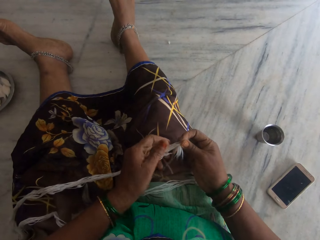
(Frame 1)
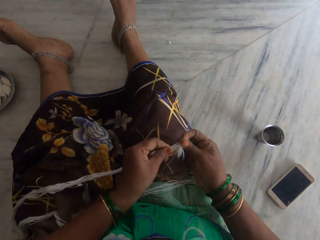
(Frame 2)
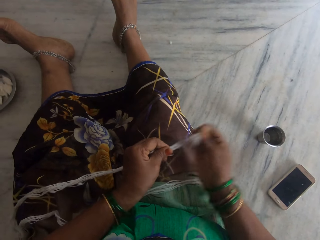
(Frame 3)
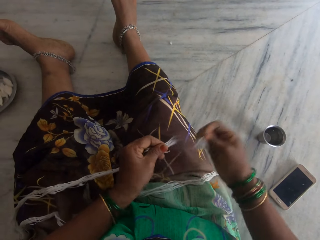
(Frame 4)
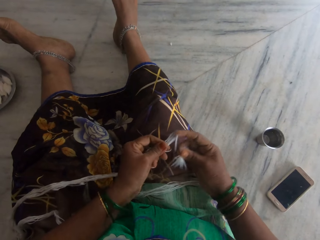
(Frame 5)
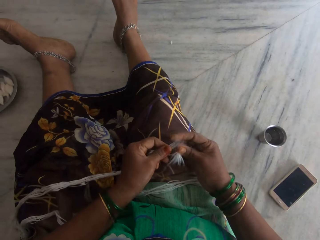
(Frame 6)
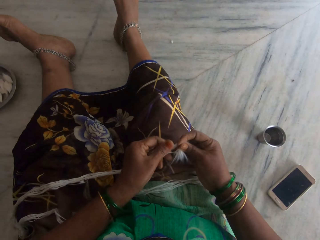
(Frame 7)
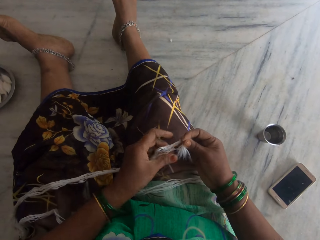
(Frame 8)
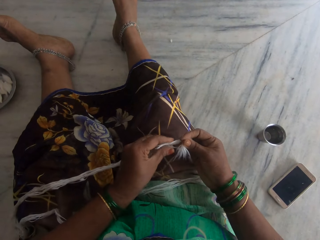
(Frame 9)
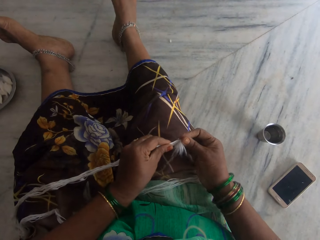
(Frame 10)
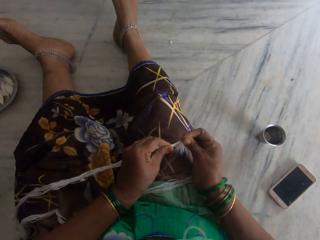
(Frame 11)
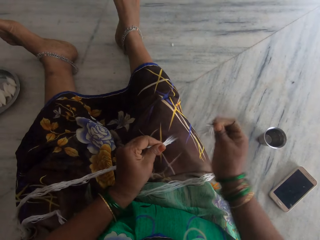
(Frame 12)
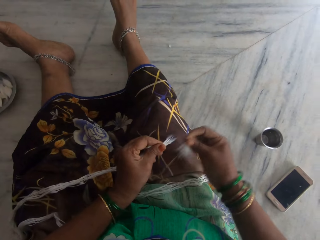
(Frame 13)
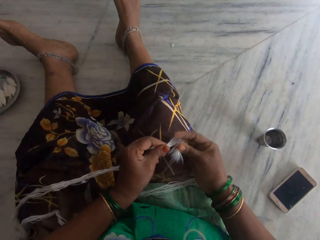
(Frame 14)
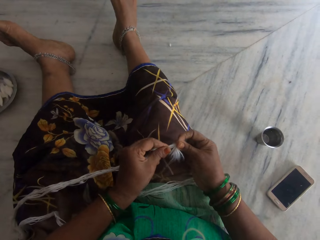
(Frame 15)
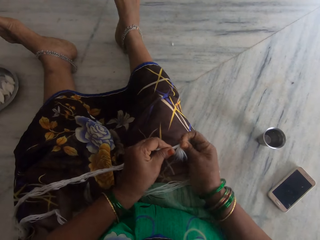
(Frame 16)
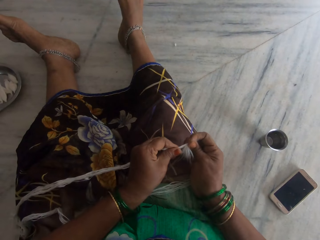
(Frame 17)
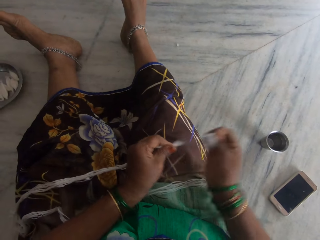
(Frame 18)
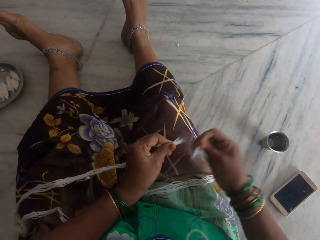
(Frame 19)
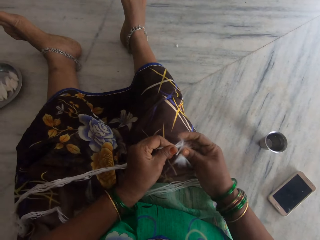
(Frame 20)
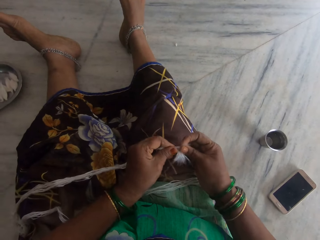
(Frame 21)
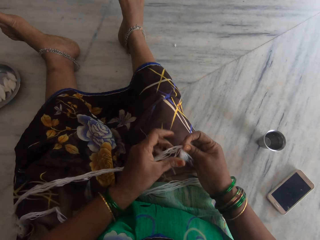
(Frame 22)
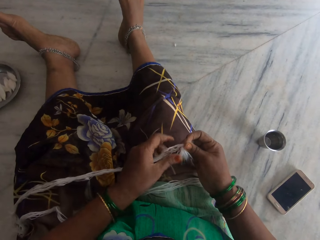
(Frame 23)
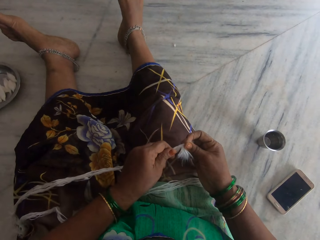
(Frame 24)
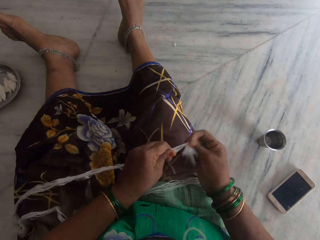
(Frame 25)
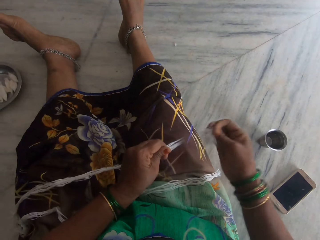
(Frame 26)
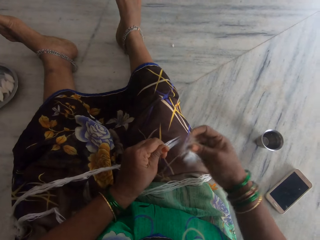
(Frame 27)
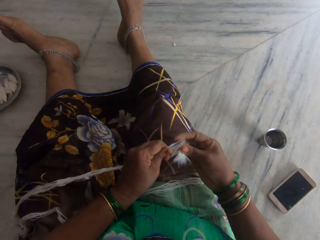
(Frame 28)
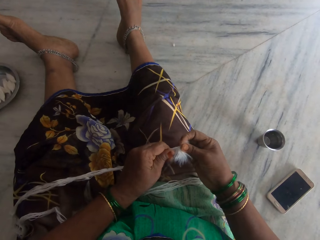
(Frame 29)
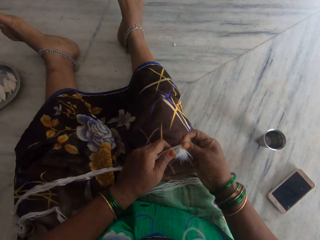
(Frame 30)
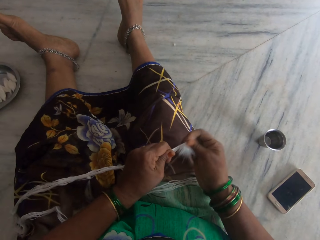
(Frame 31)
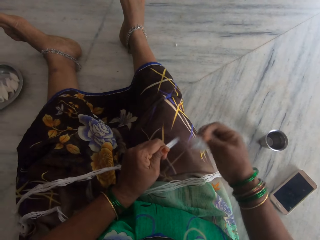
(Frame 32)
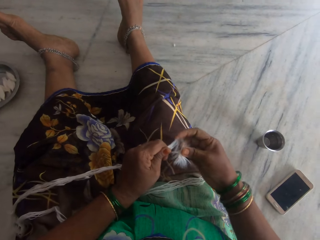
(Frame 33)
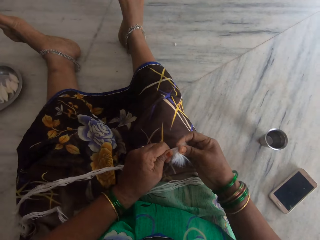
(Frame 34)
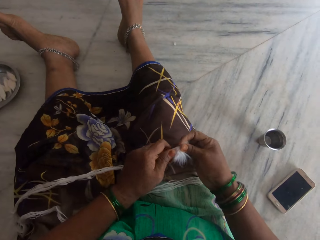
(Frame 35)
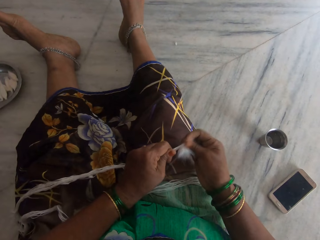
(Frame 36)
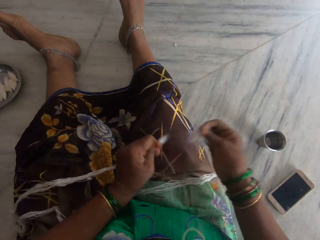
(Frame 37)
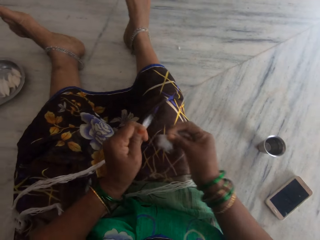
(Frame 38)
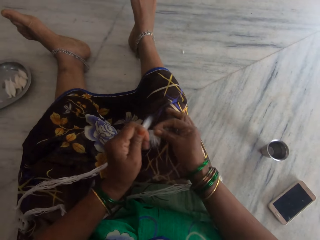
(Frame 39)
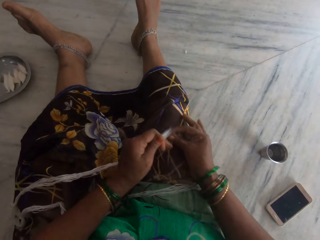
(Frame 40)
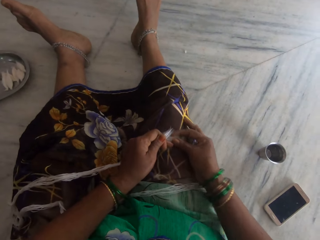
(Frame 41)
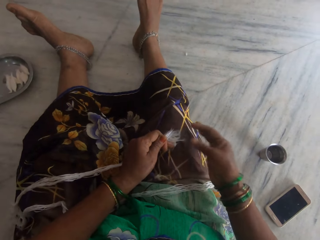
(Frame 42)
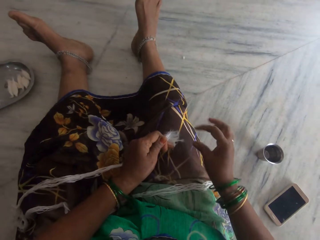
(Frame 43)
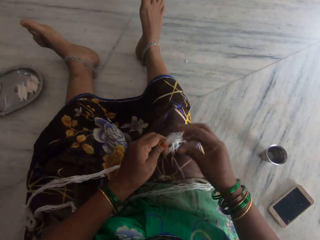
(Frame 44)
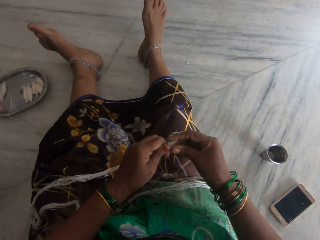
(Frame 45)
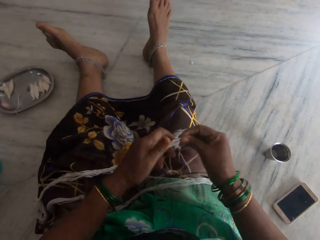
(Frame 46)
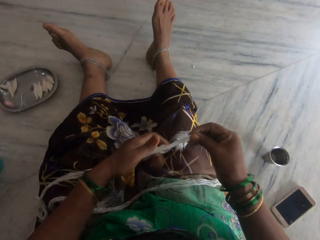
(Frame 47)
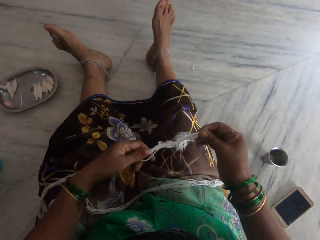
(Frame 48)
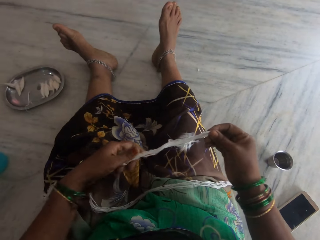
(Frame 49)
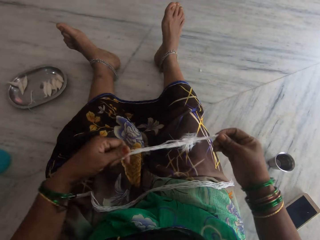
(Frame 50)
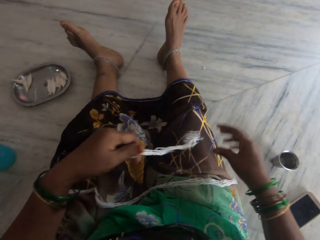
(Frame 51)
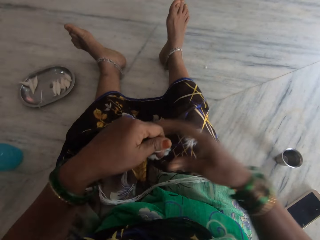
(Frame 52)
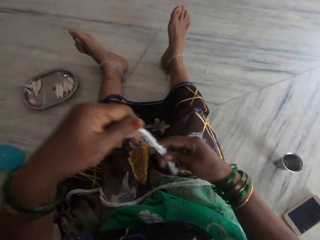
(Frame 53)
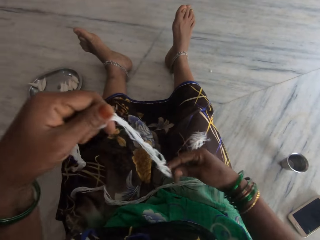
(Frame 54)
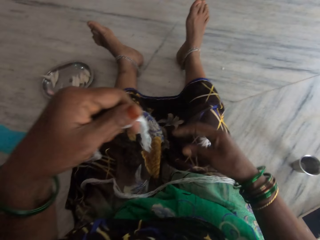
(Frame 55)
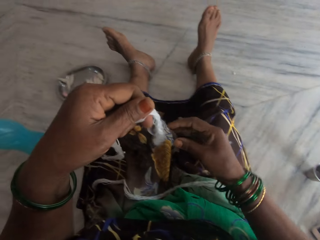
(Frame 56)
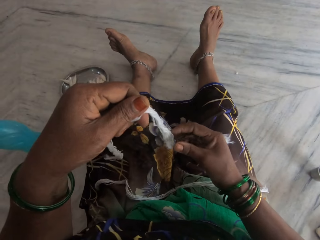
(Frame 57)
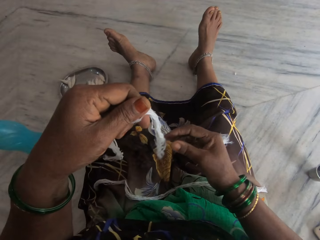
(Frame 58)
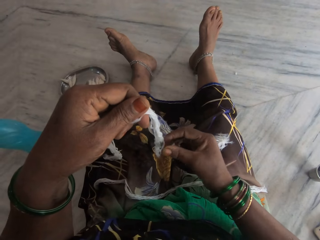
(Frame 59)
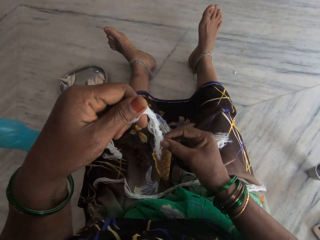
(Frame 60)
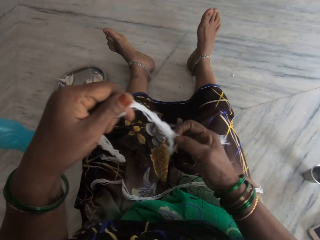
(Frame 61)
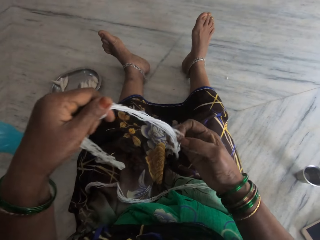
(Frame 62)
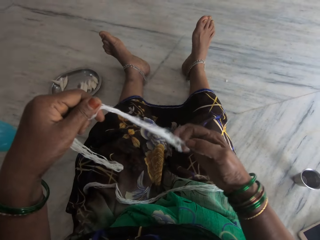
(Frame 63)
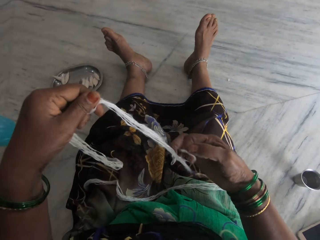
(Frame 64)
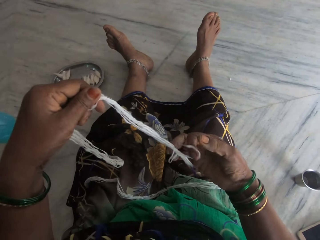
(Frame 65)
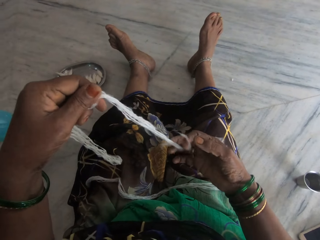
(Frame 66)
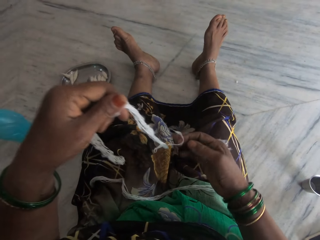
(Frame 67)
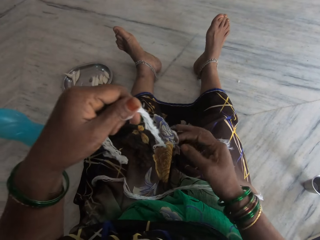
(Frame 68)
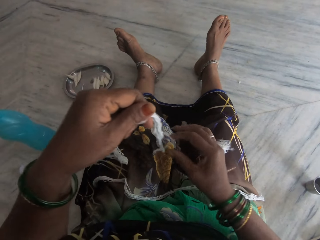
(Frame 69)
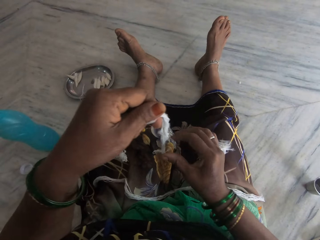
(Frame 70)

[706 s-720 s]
The camera wearer drops the cotton on her lap. She straightens the sisal fibers.

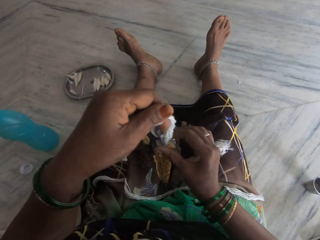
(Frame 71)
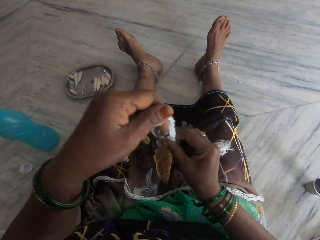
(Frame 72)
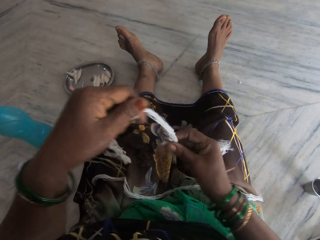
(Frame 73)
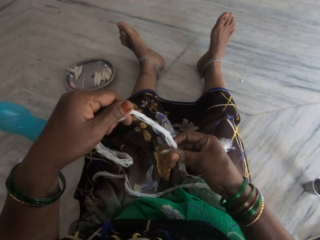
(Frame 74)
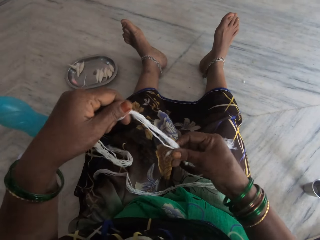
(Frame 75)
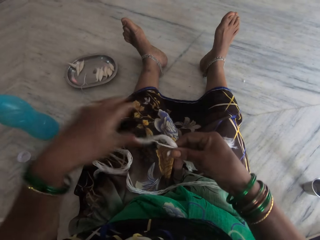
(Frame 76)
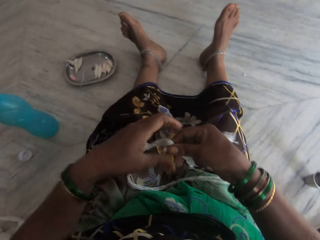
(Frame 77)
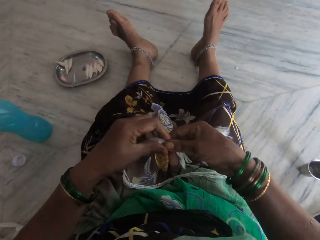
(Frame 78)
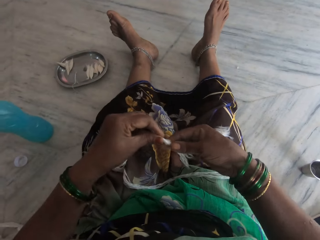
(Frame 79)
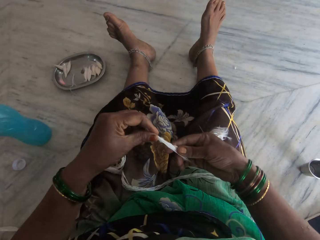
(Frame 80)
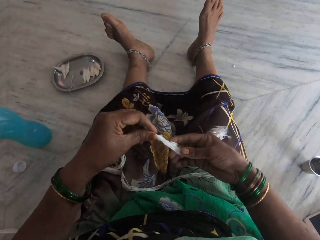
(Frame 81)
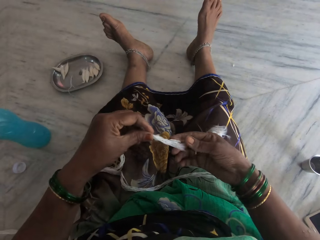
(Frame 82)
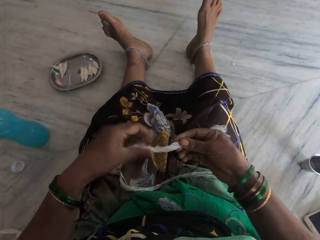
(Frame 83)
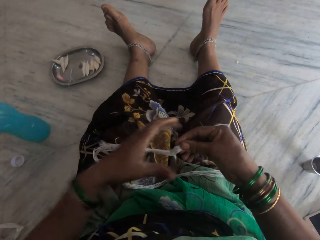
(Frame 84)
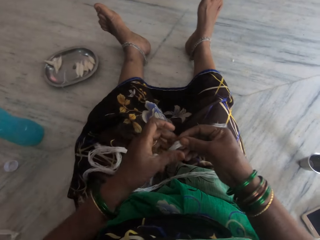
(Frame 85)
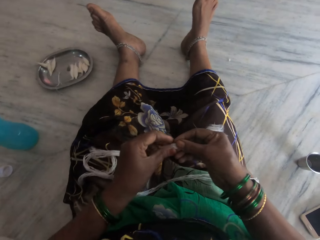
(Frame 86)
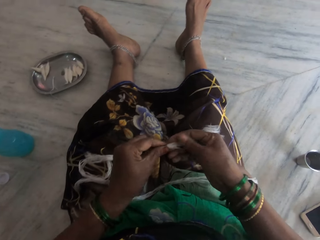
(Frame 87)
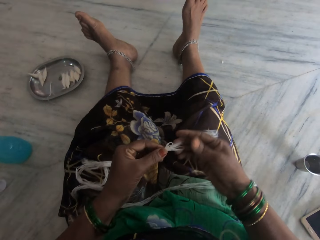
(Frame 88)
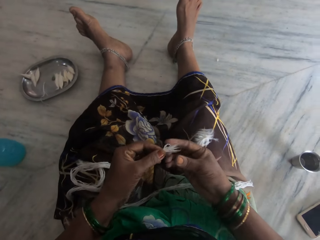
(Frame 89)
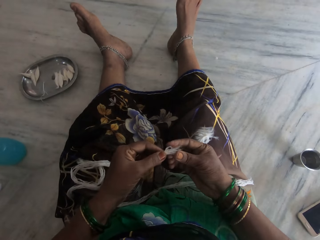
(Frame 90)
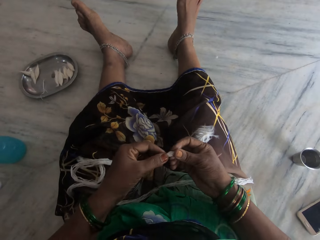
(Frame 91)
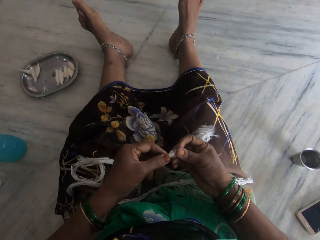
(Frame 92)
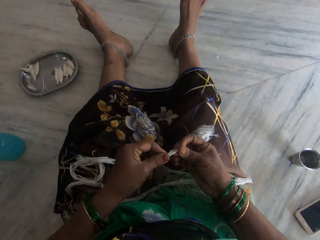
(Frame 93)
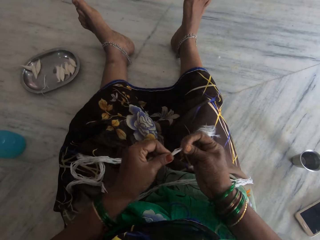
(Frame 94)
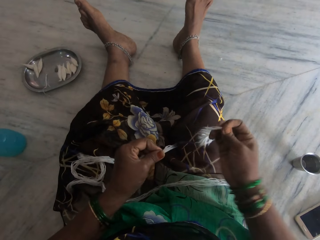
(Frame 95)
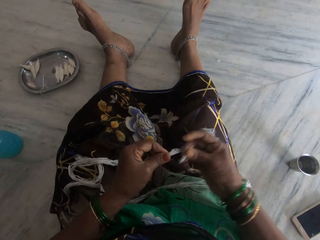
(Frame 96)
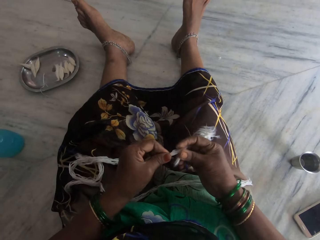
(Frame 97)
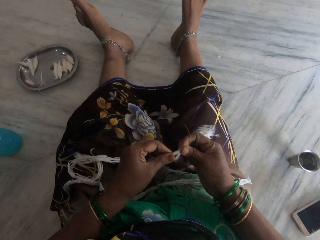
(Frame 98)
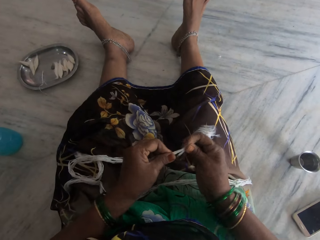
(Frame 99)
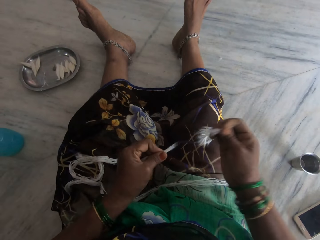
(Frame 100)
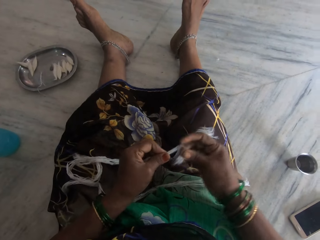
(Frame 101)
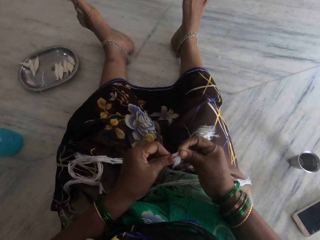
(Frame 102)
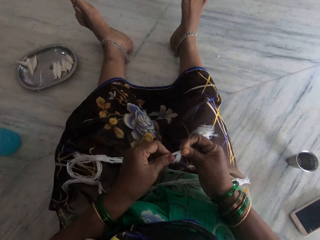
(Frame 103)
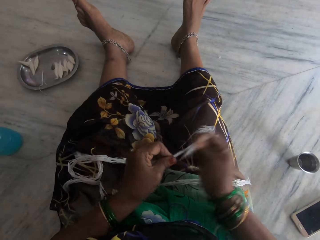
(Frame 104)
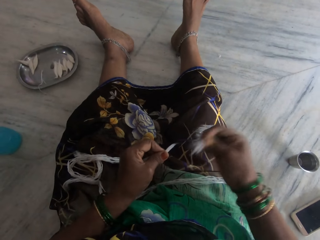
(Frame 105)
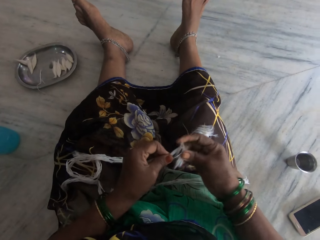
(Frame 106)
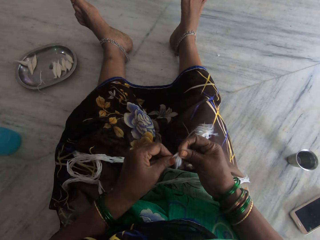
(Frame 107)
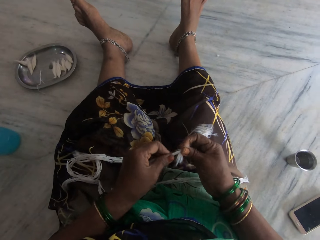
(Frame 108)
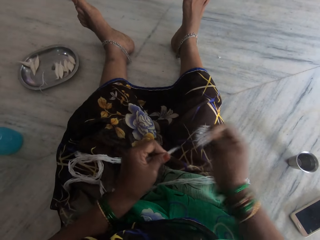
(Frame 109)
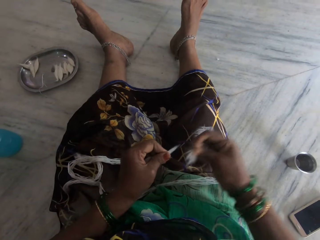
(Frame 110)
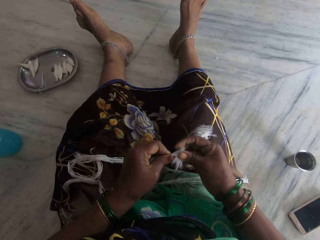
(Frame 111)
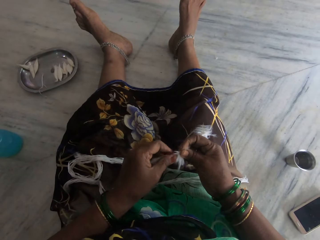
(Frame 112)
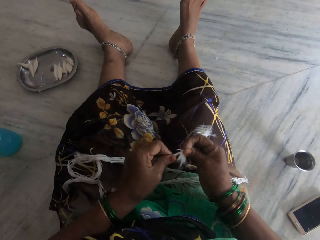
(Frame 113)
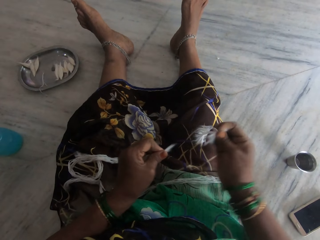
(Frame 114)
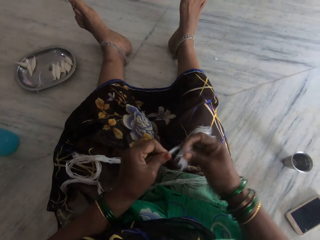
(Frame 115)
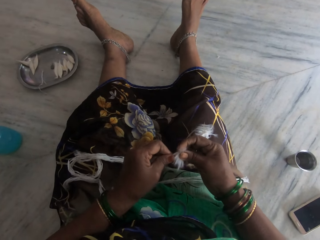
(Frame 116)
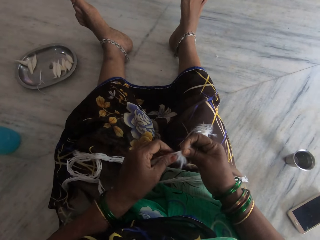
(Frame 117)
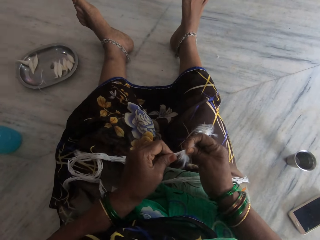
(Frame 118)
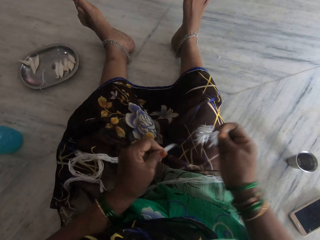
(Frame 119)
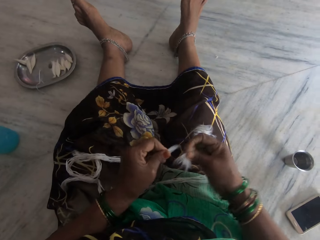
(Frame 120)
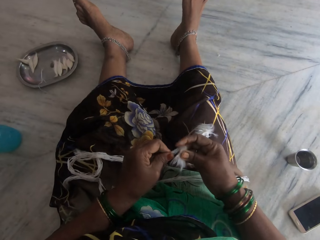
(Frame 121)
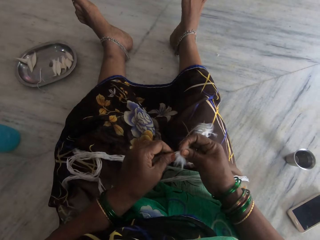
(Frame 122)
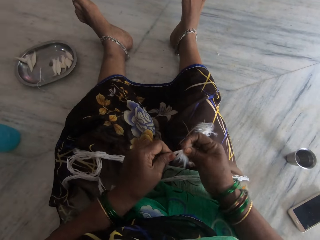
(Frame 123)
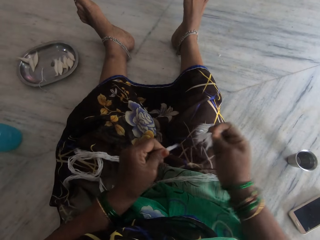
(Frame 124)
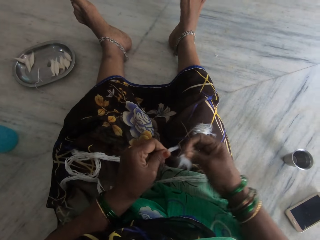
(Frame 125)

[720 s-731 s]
The camera wearer holds sisal fibers. They remove some sisal fibers. They tear the threads.
